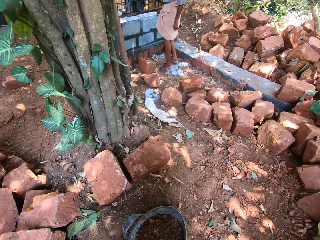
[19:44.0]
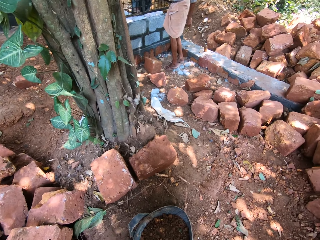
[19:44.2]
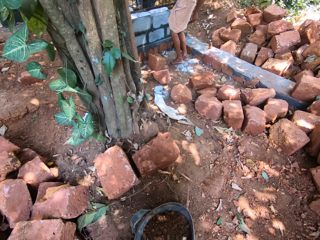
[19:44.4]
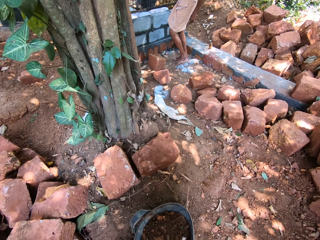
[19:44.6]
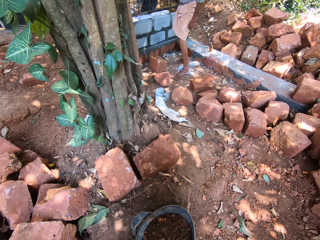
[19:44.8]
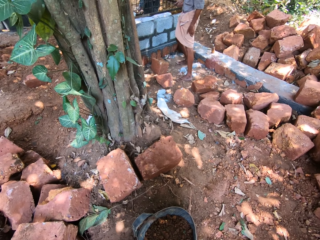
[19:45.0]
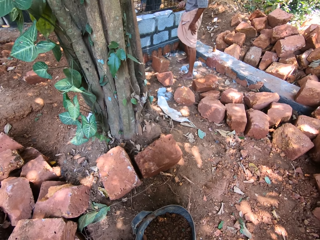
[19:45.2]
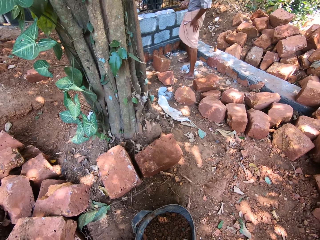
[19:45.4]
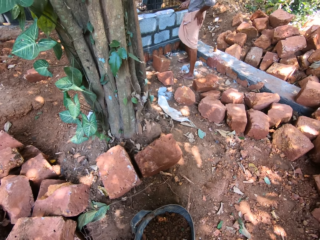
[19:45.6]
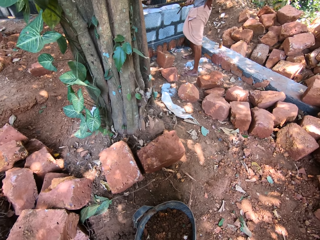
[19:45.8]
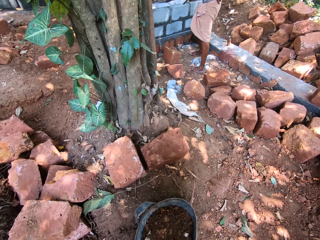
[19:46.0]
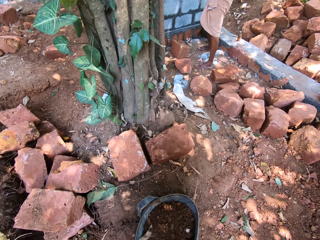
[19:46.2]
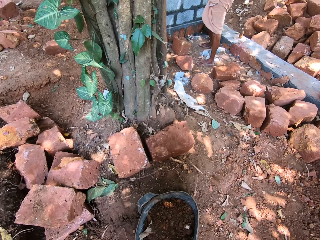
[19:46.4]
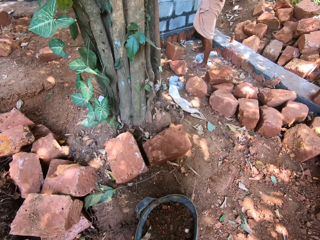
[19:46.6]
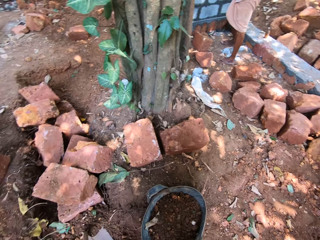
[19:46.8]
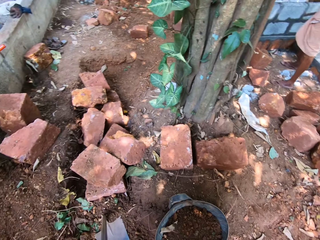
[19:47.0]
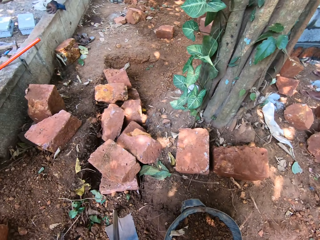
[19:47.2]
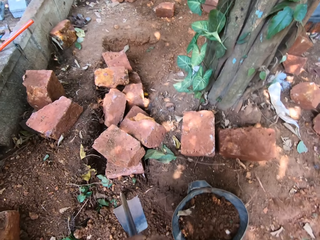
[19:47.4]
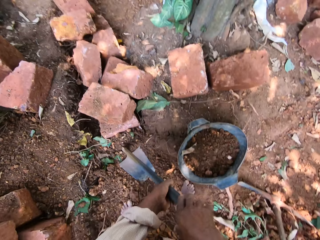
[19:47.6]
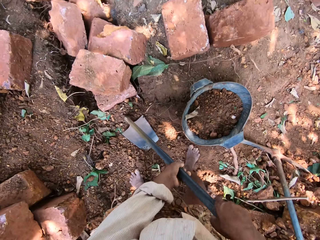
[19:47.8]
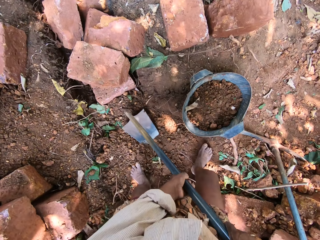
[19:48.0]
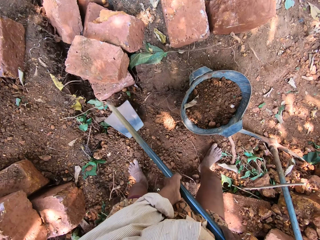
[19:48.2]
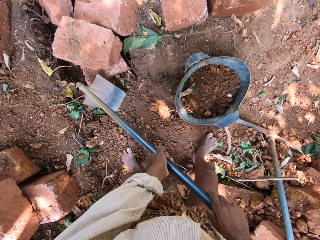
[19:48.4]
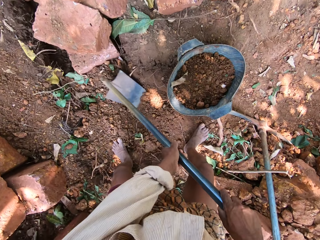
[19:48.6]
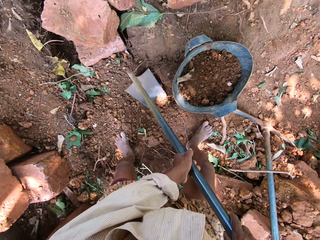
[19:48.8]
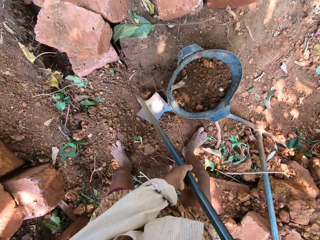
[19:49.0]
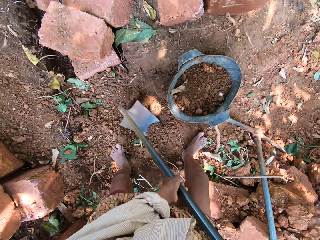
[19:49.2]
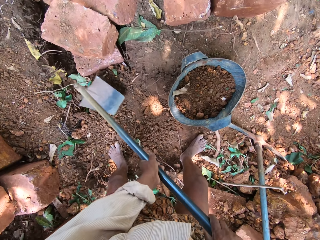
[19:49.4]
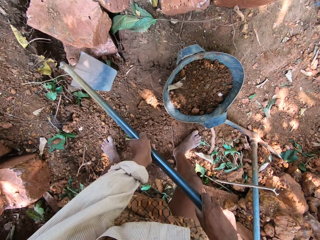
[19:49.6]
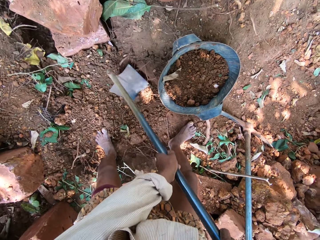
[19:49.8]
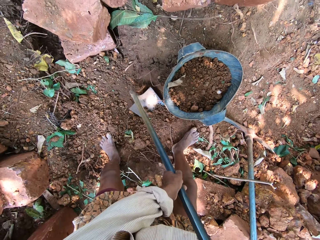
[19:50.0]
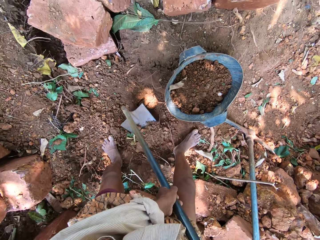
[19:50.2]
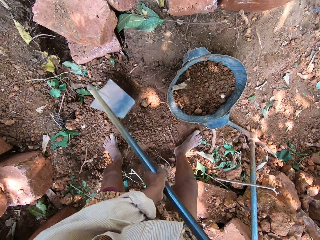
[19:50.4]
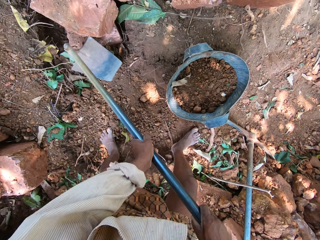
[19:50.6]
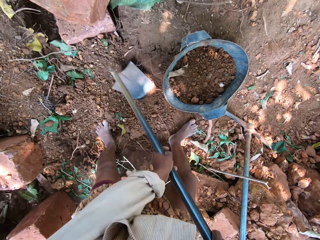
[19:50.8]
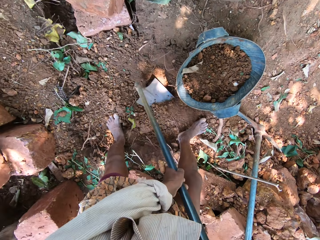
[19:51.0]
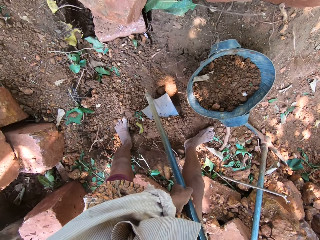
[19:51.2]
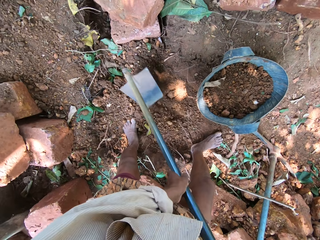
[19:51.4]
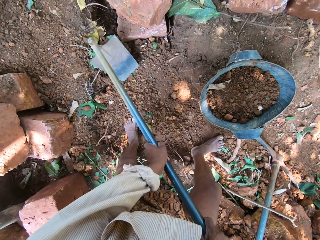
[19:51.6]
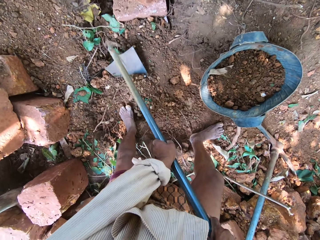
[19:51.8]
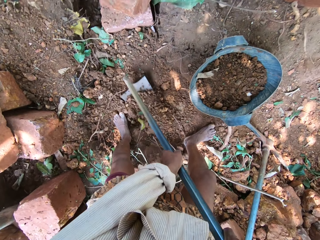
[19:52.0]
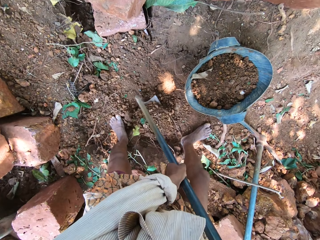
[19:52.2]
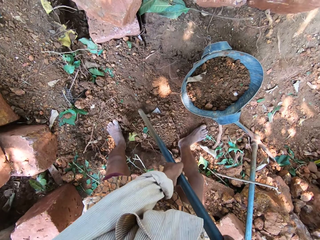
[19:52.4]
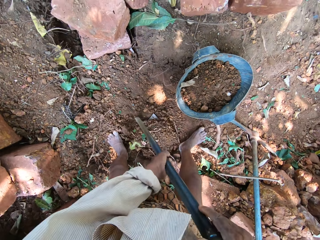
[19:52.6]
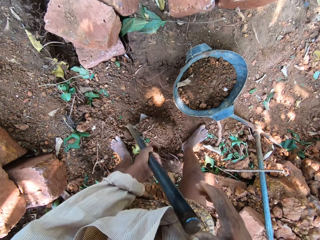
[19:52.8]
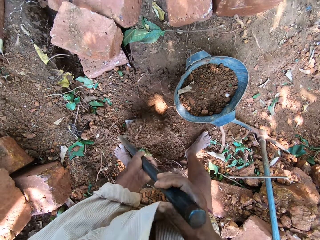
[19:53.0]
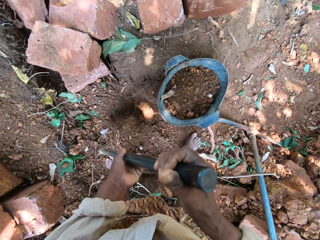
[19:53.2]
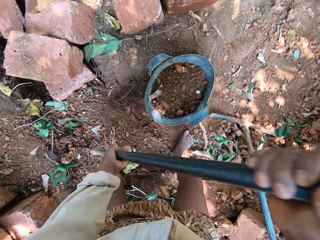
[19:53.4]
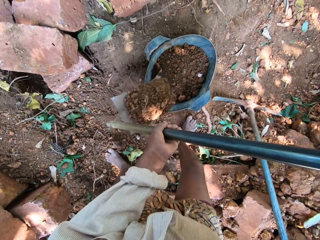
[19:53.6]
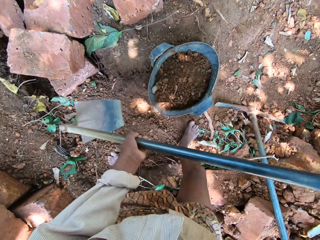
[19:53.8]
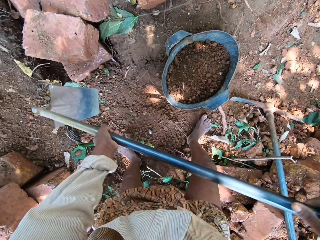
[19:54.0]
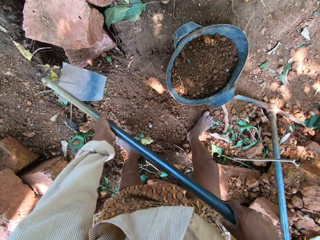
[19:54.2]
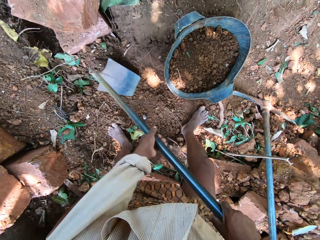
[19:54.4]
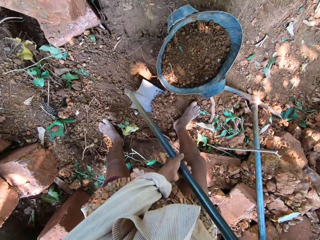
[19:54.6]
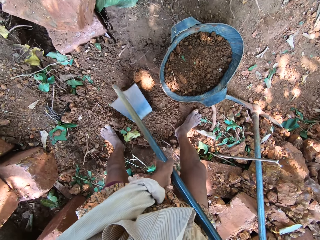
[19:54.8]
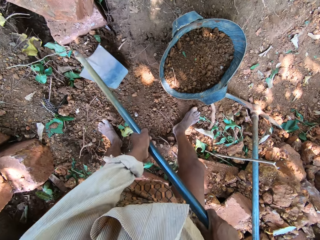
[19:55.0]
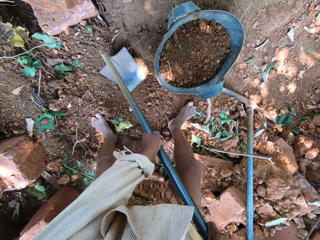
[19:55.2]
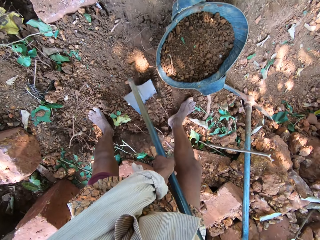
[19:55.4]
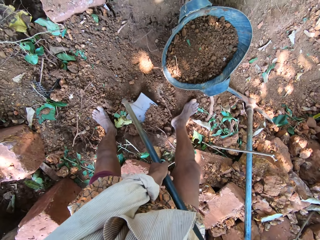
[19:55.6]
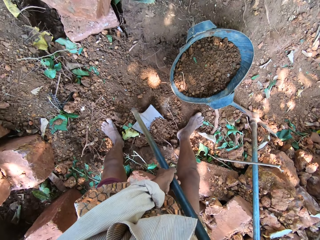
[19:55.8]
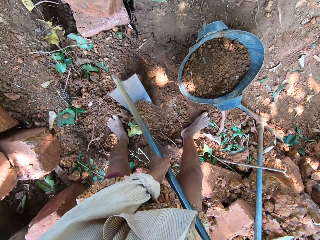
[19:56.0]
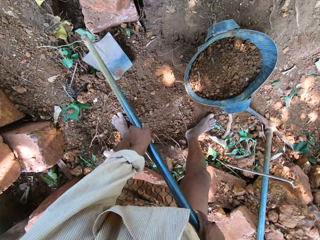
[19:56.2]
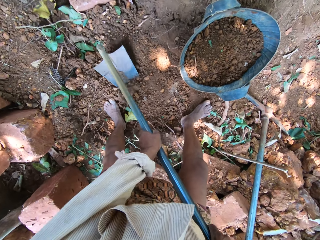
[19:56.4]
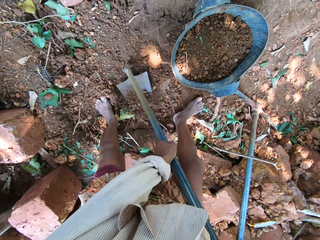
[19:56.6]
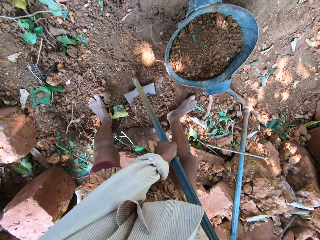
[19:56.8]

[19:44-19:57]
The camera wearer digs the soil with the hoe. He gathers sand on the ground with the hoe in his hands. He scoops the sand from the ground with the hoe in his right hand. He puts the soil in a bucket. He pours the sand from the hoe in his hands into the head pan on the ground. He digs the soil with the hoe and gathers the sand on the ground with the hoe in his hands.

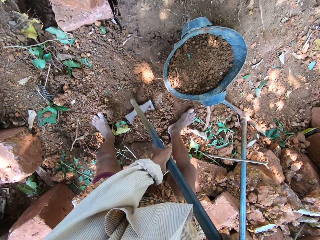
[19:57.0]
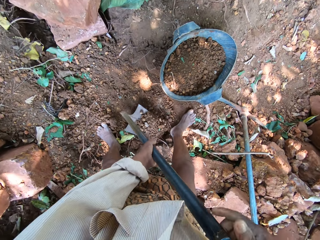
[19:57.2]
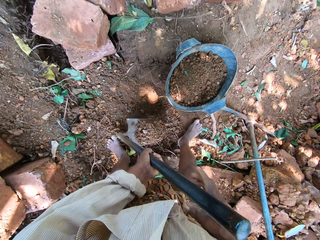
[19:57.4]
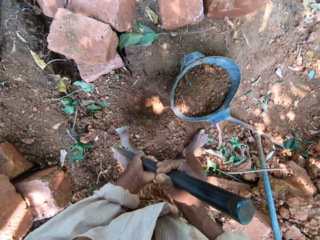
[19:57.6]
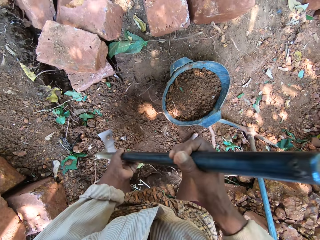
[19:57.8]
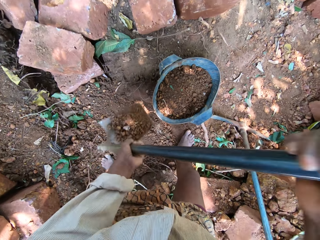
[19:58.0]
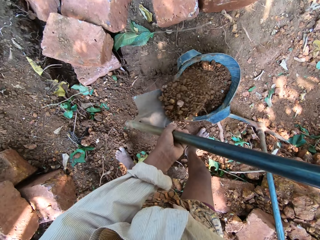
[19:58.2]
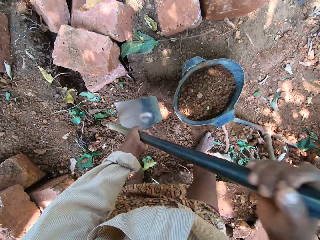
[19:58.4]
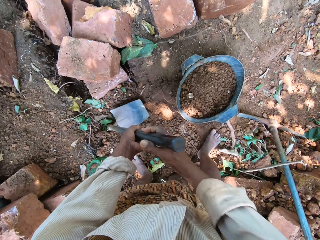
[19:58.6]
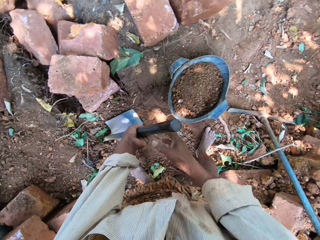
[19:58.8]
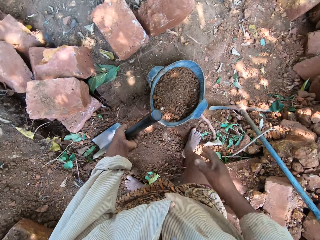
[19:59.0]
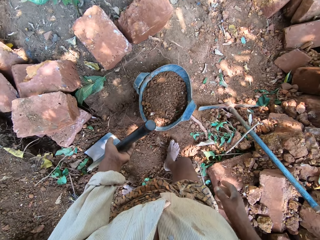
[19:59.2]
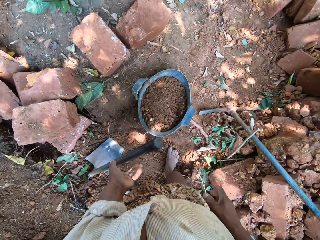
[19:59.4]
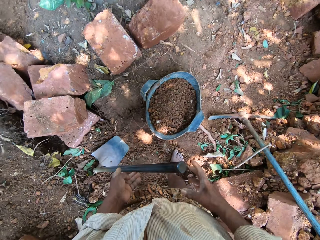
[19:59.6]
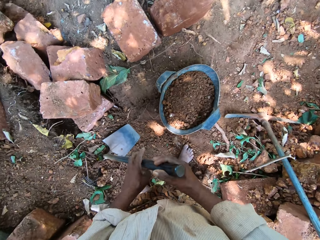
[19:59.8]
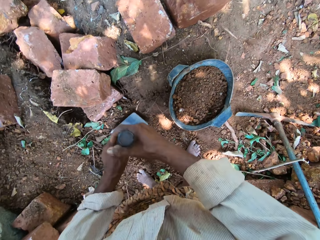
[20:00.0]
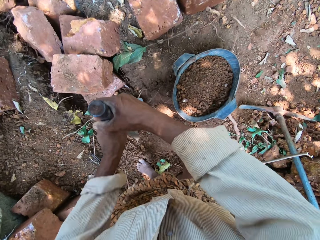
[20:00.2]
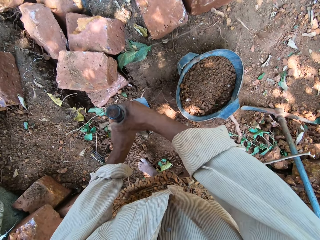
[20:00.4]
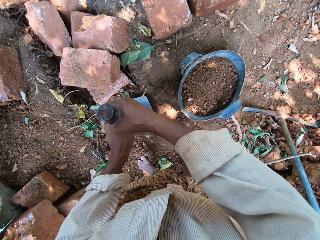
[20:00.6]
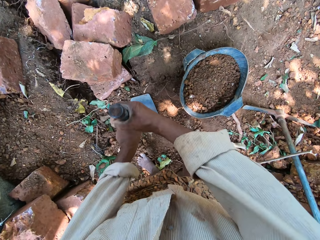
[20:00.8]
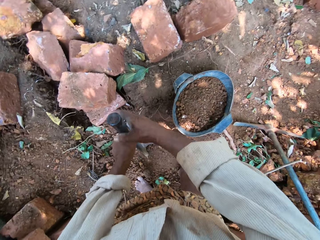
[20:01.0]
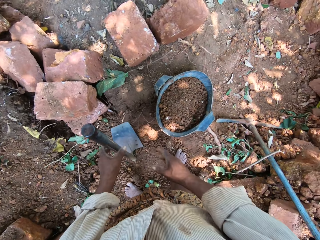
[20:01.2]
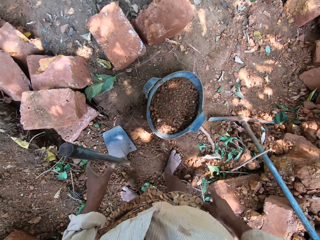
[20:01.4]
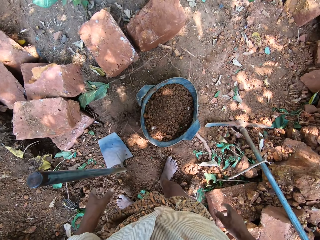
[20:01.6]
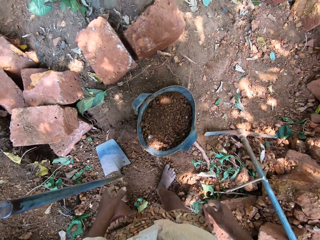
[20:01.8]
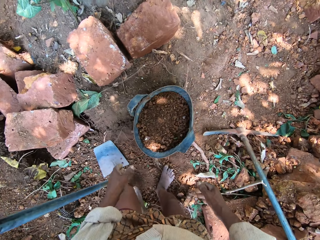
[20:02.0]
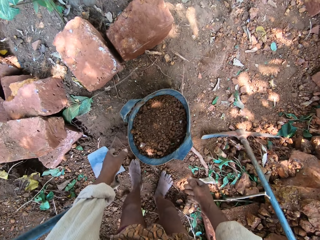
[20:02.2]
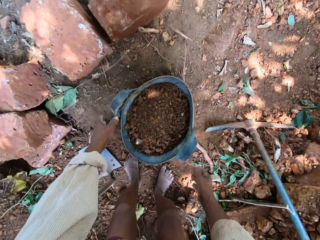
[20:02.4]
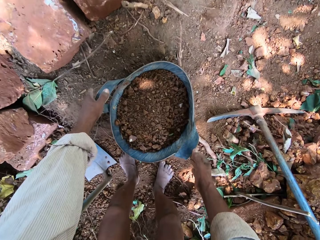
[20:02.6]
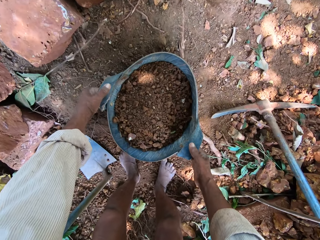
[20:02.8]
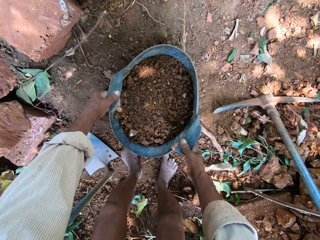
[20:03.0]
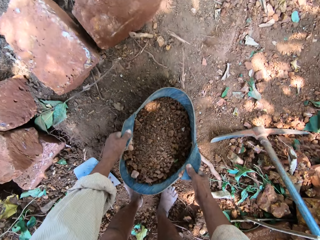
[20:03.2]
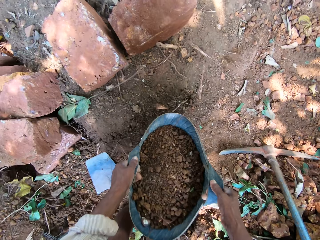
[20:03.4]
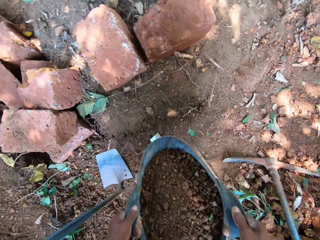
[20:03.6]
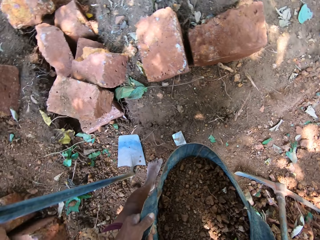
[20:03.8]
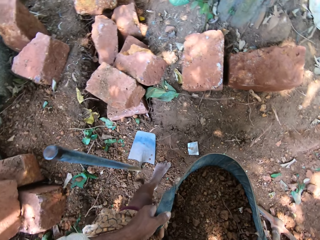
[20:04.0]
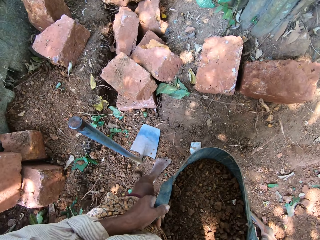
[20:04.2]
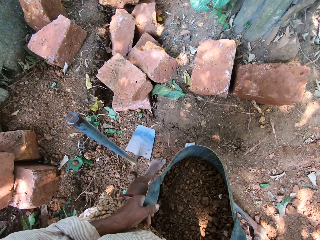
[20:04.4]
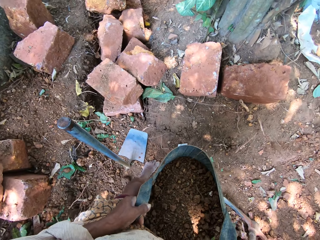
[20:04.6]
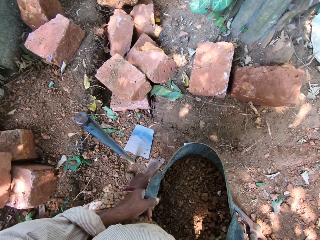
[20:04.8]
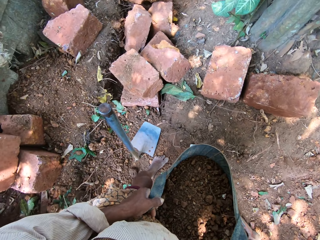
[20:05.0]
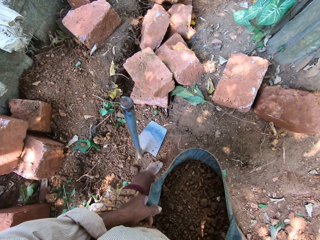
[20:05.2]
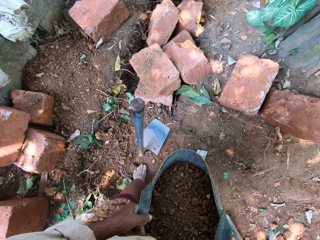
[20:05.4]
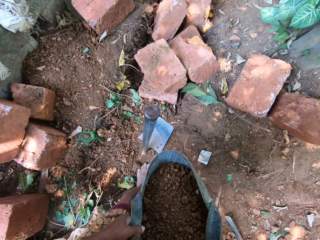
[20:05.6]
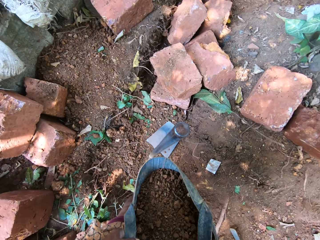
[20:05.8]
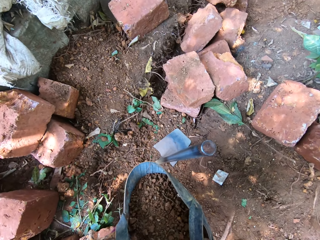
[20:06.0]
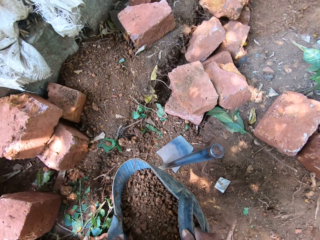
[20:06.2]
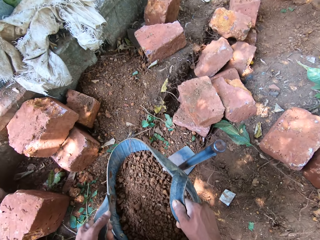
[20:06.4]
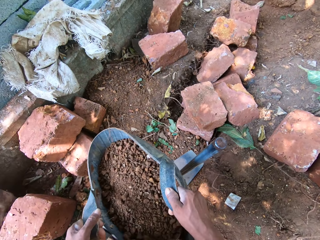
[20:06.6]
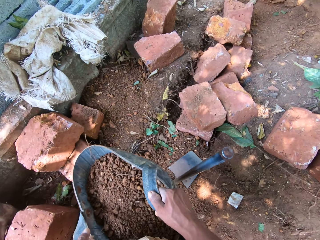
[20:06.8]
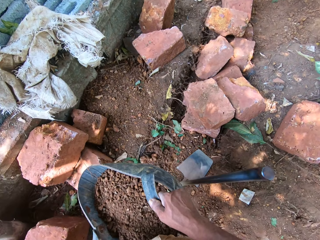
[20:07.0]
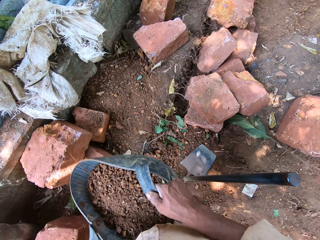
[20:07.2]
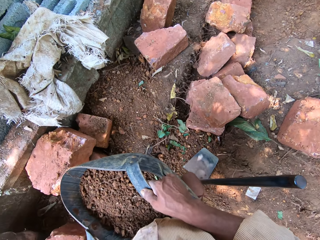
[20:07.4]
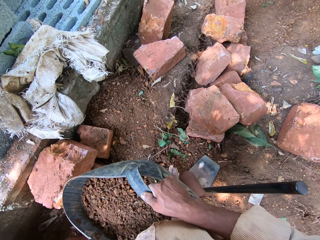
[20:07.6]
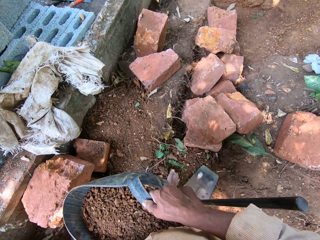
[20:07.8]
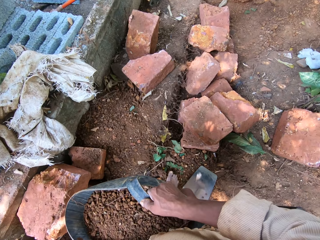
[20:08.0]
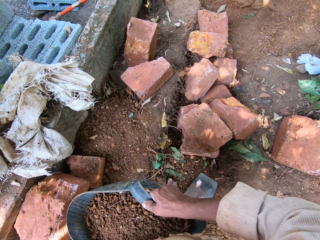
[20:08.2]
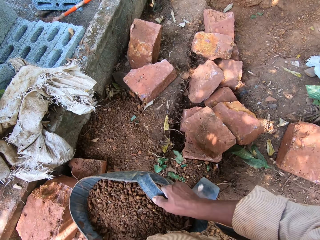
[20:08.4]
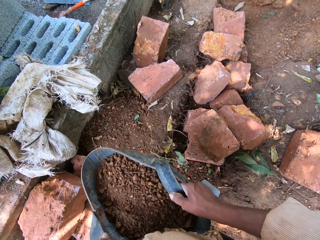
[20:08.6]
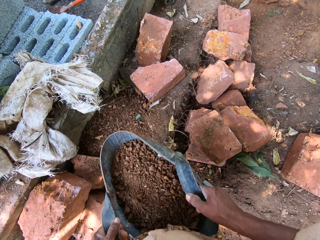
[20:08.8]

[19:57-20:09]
The camera wearer scoops the sand from the ground with the hoe in his right hand. He puts the soil in the bucket. He pours the sand from the hoe in his hands into the head pan on the ground. He drops the hoe in his hands on the ground. He adjusts the hoe on the ground with his hands. He picks up the bucket of soil on the ground. He carries the head pan from the ground with his hands. A man converses with the camera wearer. The camera wearer transports the head pan to the other side.
